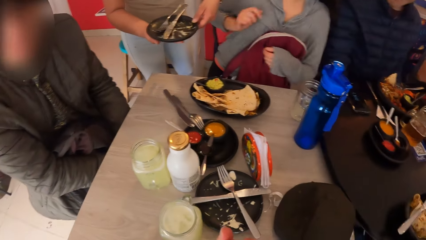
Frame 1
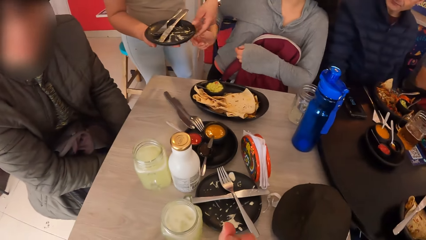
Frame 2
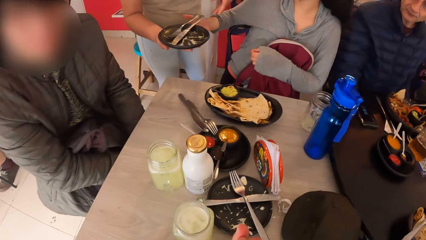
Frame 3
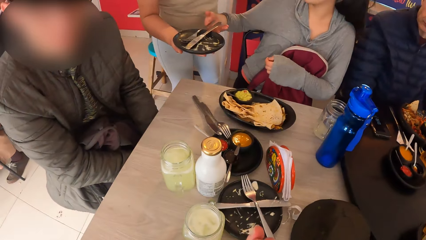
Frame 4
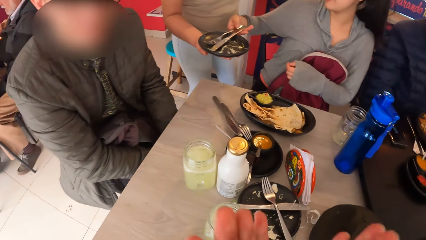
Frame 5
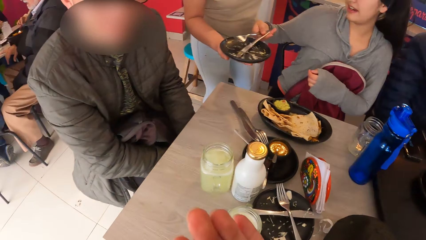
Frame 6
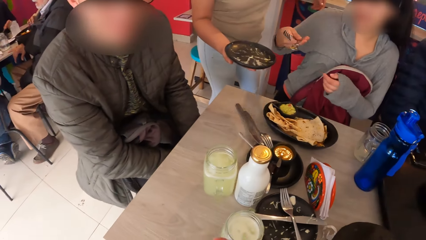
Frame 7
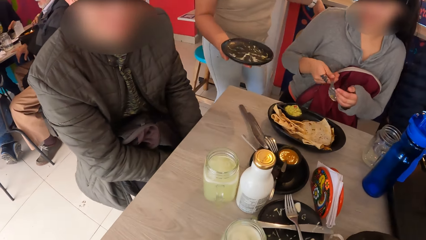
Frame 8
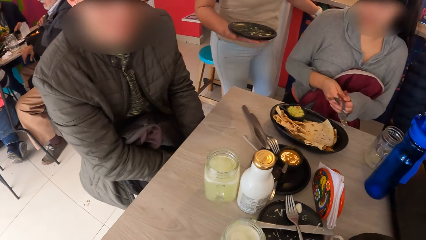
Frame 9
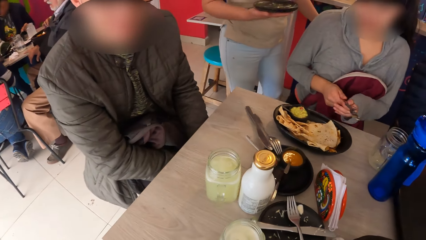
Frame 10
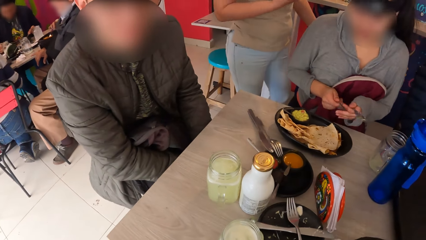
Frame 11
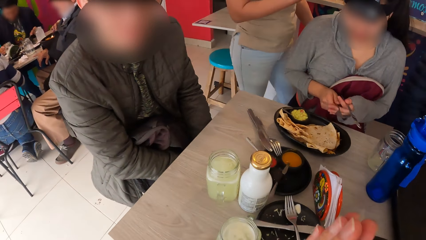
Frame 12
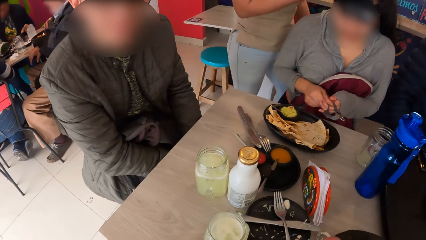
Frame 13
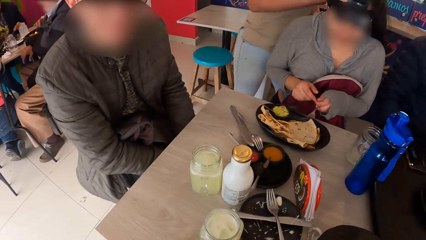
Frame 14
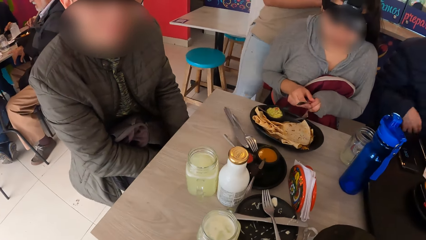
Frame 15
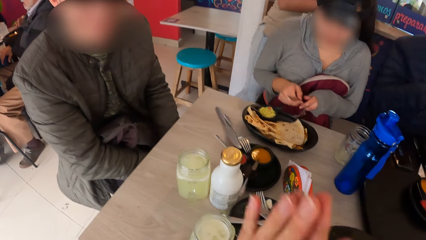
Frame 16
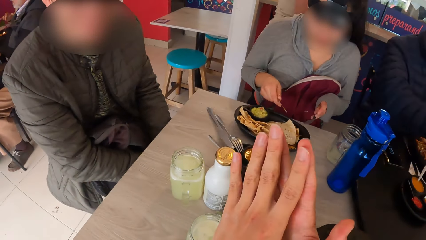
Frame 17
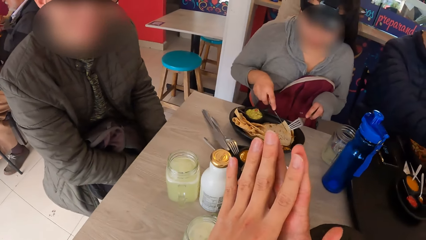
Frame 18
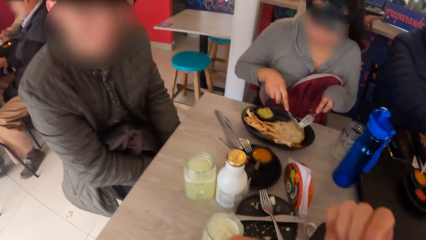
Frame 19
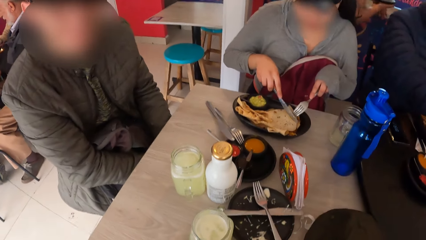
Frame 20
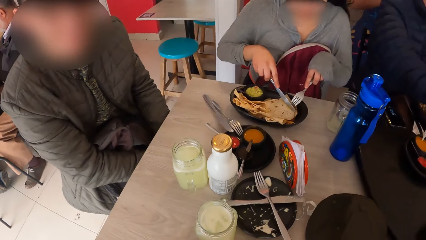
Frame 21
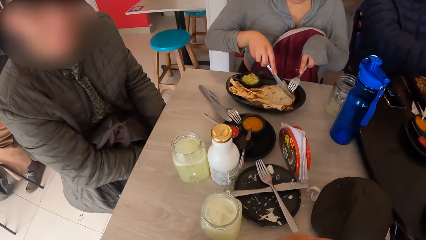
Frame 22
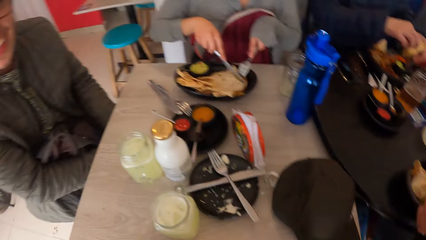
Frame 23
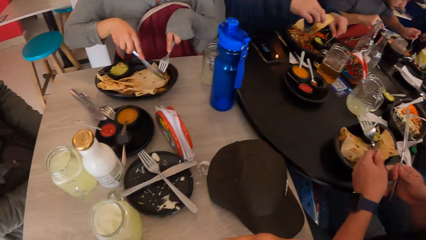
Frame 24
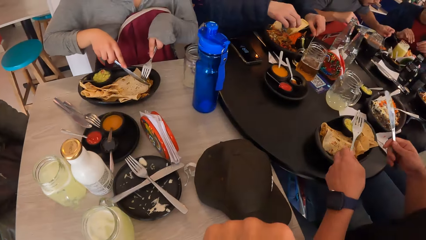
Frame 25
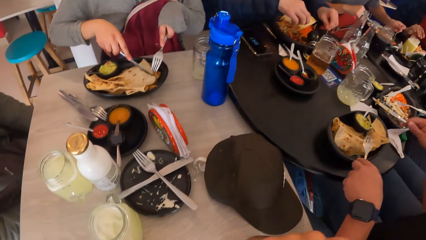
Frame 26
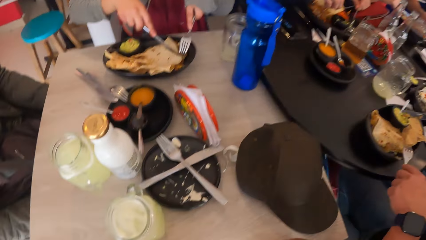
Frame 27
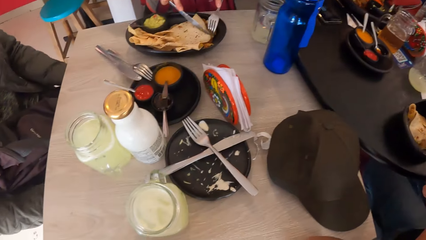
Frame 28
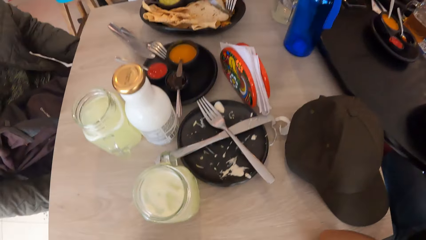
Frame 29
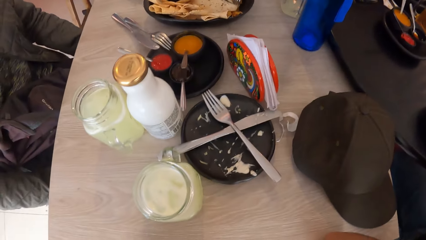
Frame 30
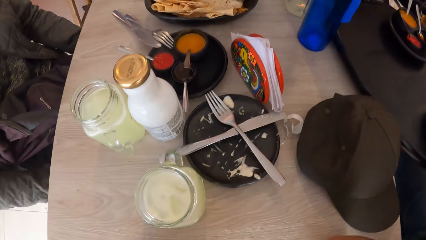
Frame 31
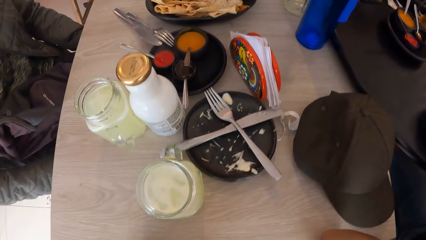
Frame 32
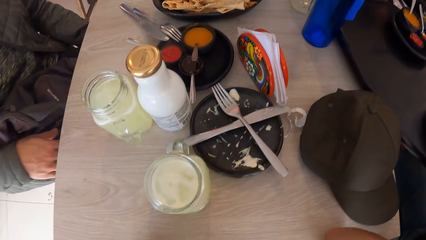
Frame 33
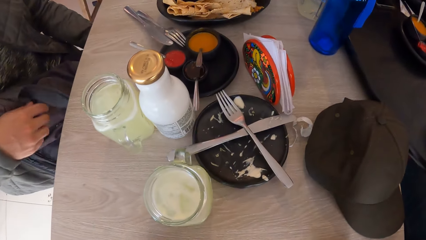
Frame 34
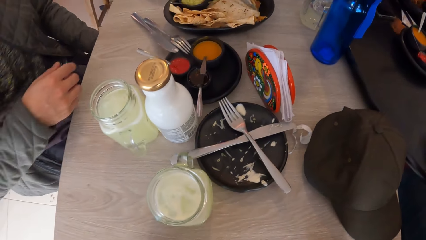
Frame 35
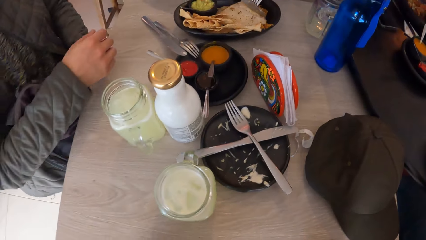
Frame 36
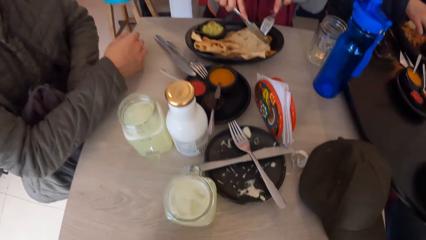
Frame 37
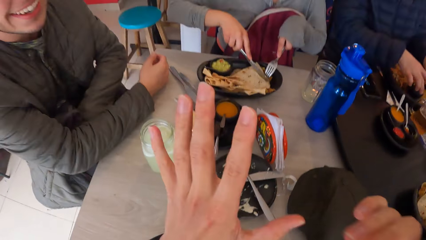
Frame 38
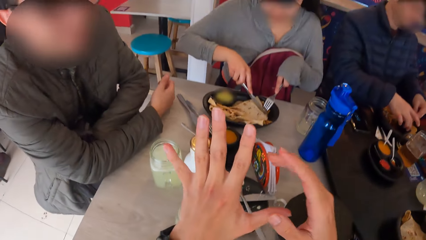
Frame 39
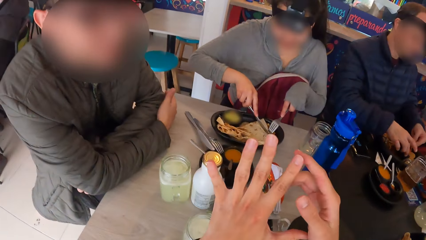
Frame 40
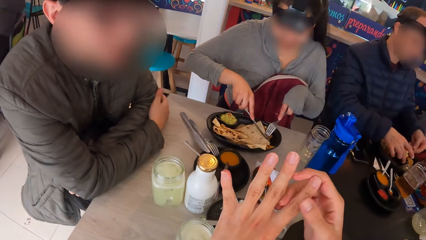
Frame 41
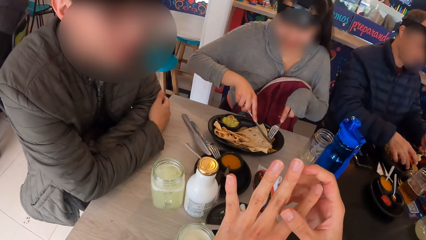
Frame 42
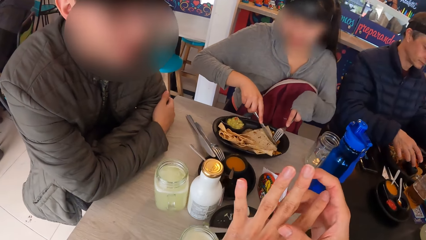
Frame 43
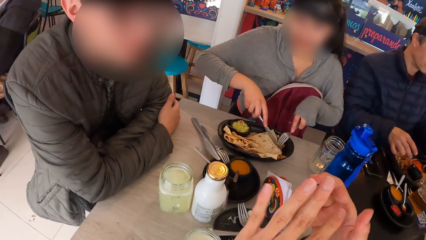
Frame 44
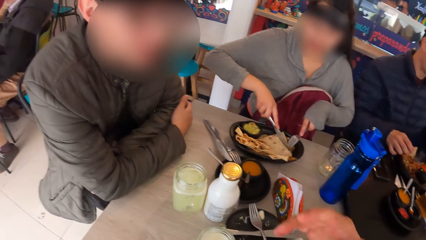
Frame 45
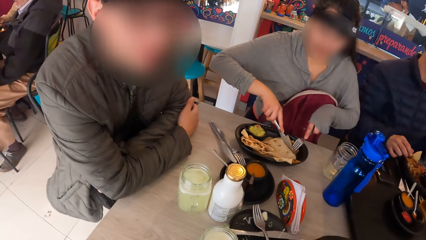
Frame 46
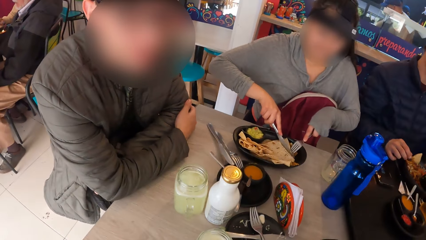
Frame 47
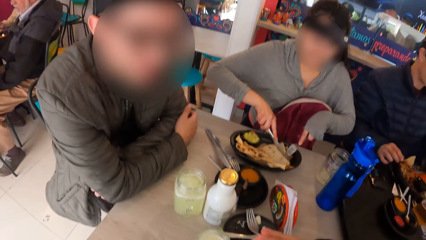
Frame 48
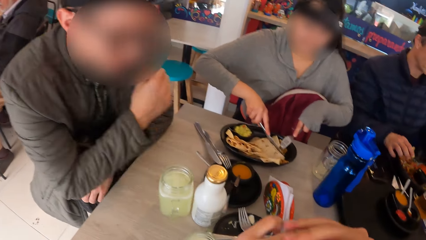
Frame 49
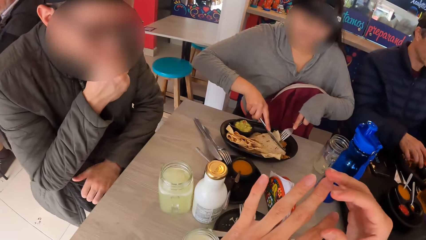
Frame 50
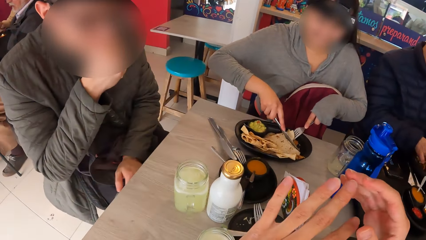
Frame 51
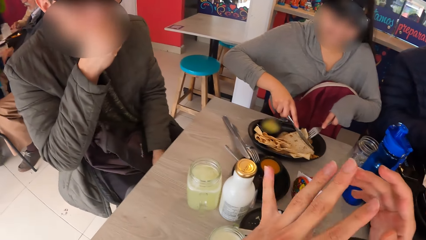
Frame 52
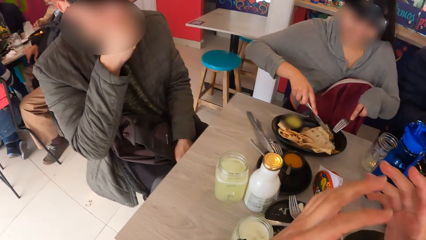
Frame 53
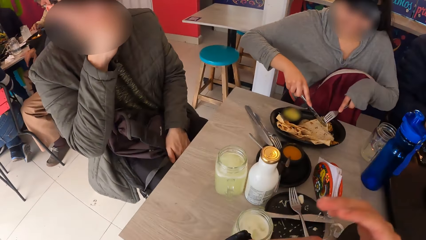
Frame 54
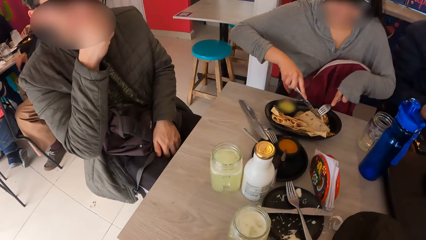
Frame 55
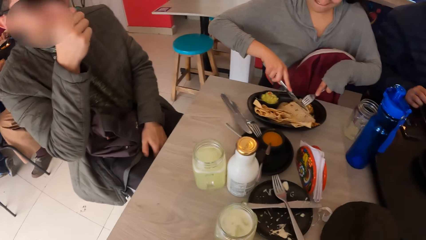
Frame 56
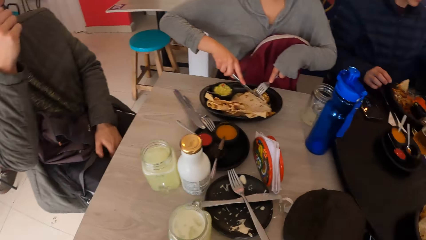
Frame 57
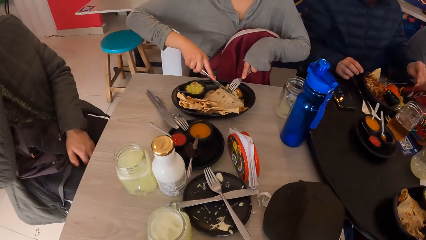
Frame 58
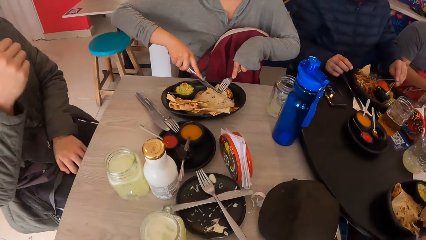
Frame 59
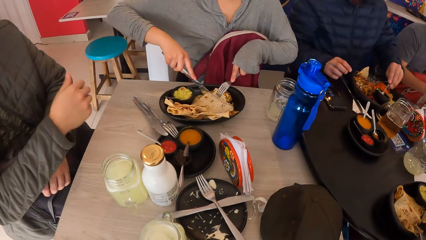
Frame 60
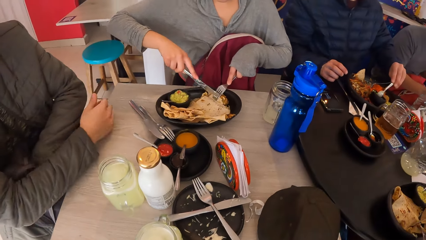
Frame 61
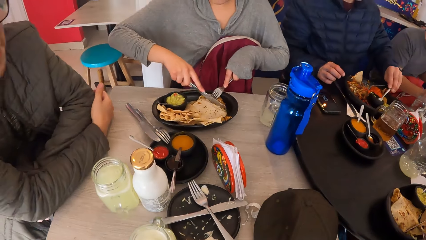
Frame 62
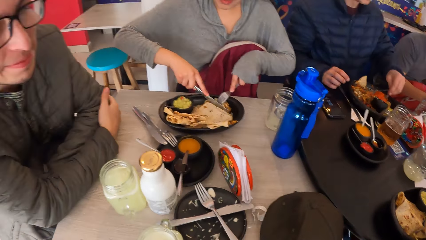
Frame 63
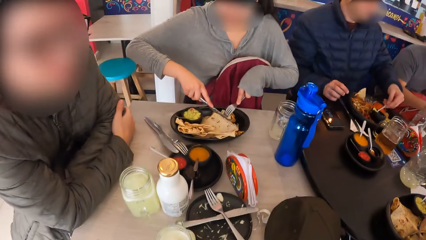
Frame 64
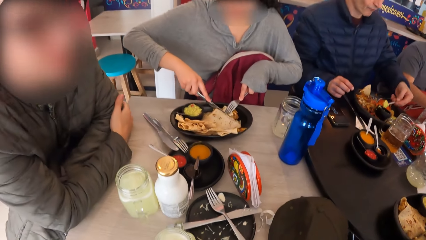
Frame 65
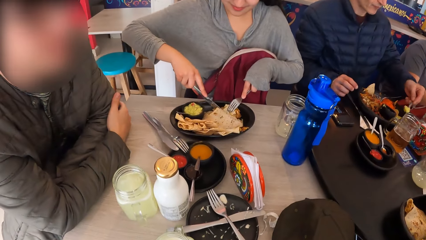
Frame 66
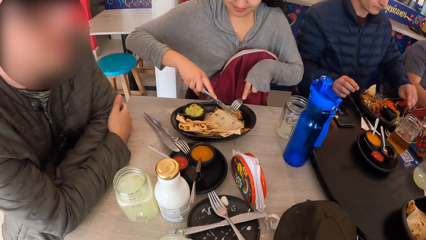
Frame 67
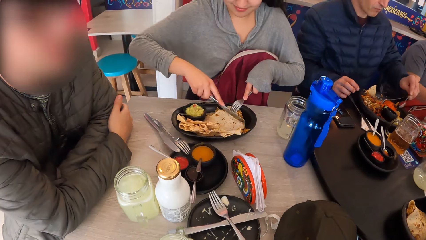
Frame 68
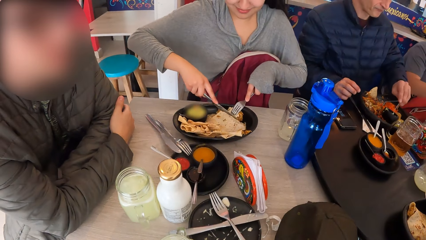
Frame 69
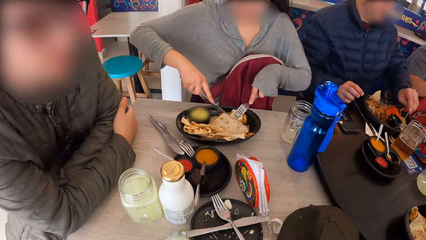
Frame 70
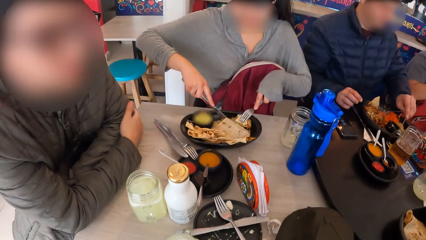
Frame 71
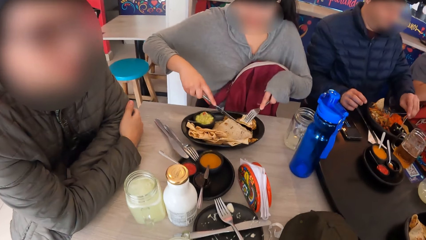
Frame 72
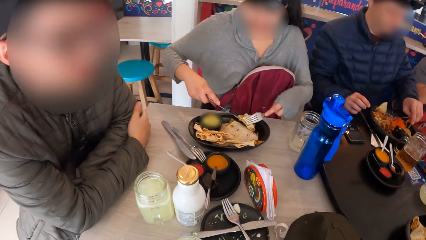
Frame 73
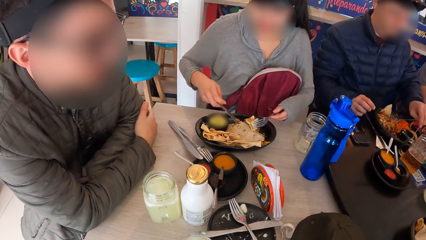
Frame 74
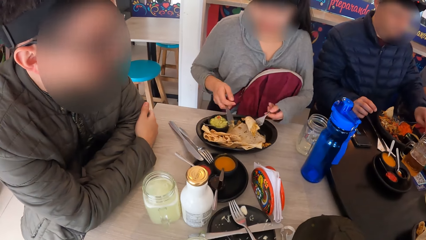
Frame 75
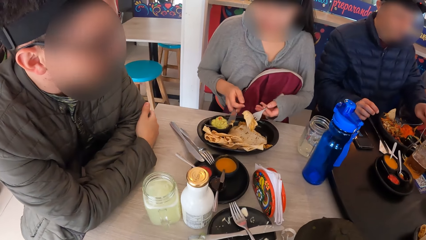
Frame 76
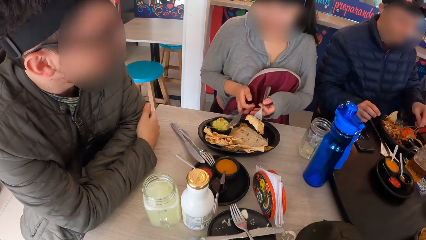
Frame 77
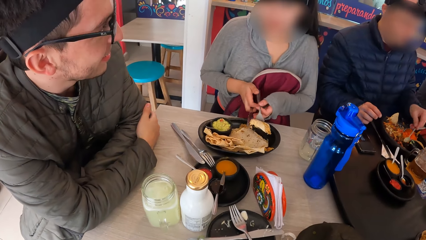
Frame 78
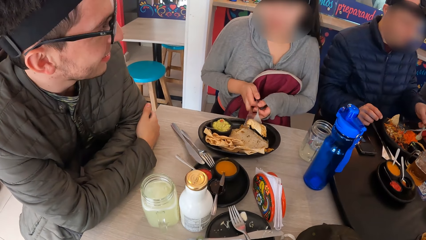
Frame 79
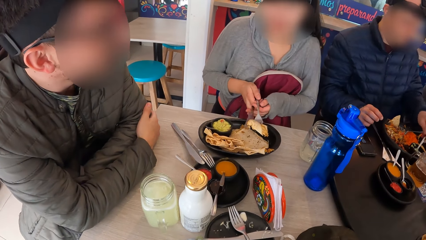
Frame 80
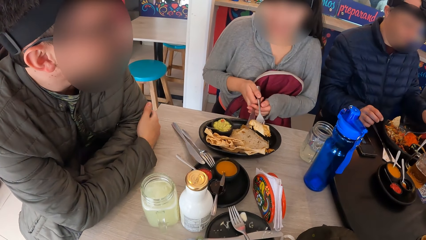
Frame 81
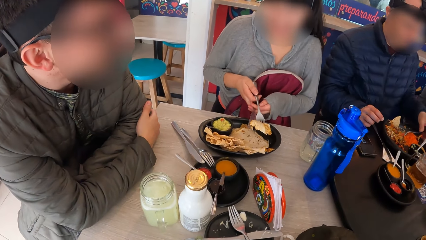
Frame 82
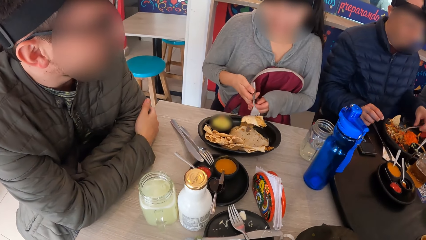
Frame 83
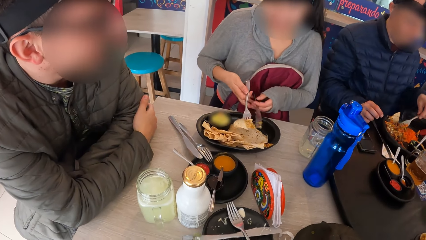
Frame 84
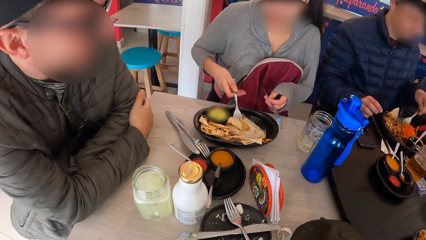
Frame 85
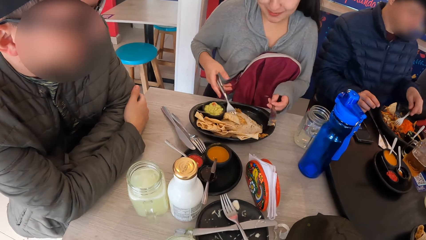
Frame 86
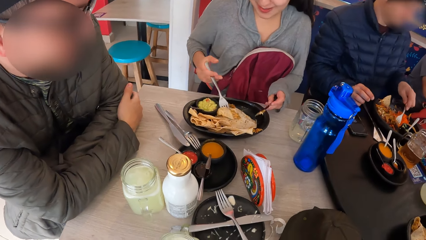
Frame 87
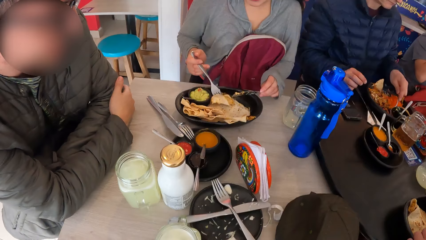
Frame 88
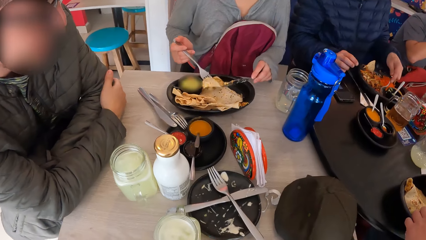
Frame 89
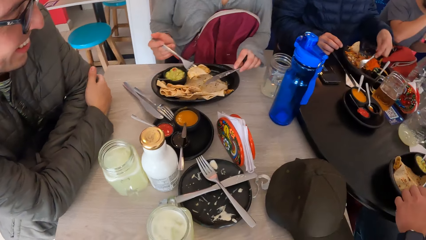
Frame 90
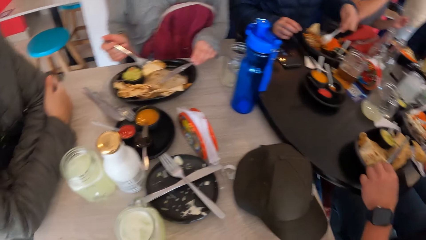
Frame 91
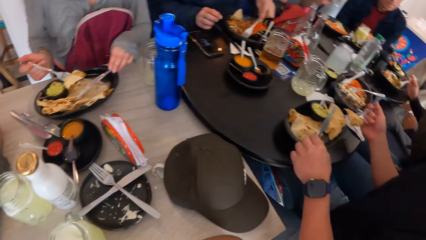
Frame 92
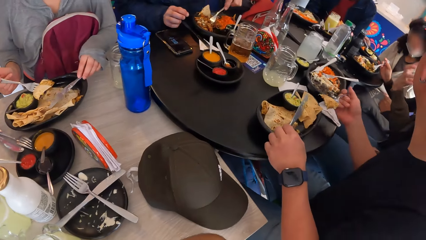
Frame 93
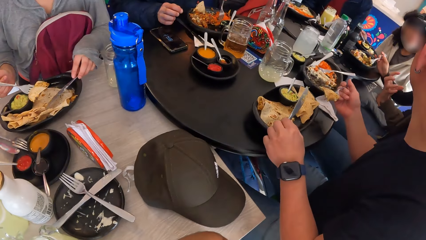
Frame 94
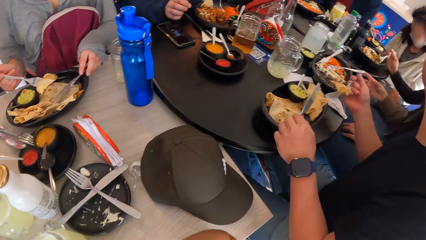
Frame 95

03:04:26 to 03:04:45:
The waitress passes the empty plate from her left hand to her right hand. The woman takes a fork and knife from the empty plate on the waitress's right hand with her right hand. The woman passes the knife from her right hand to her left hand and exchanges the fork and knife in both hands. The woman scoops the food in the plate with the fork and the knife and eats food from the plate on the table with the fork and knife in both hands. The woman exchanges the fork and knife in both hands.
